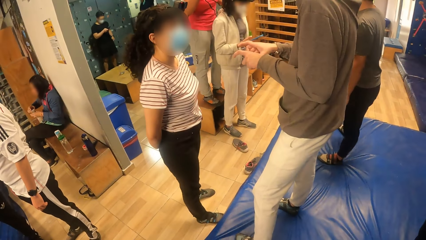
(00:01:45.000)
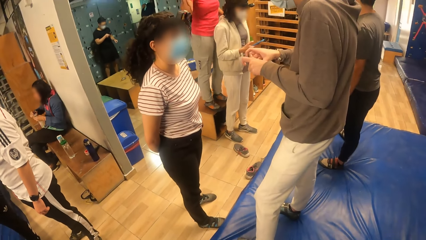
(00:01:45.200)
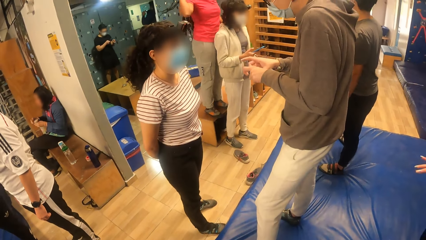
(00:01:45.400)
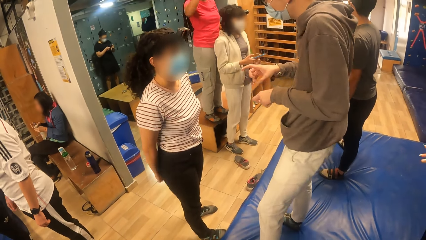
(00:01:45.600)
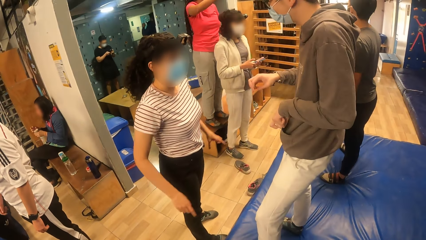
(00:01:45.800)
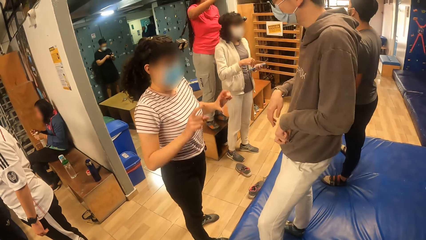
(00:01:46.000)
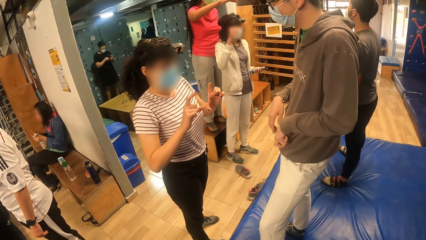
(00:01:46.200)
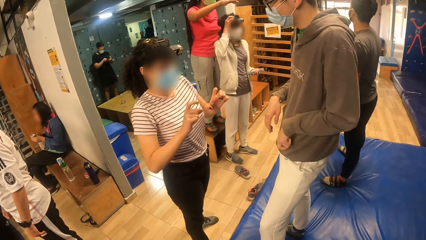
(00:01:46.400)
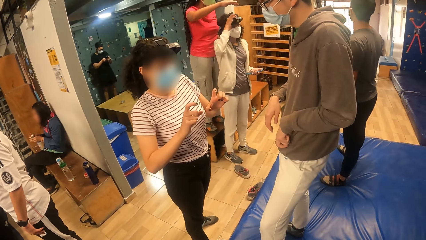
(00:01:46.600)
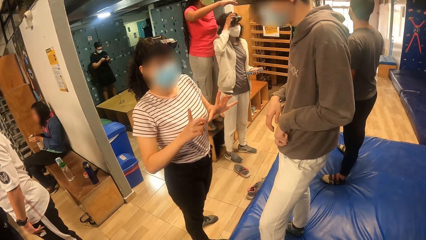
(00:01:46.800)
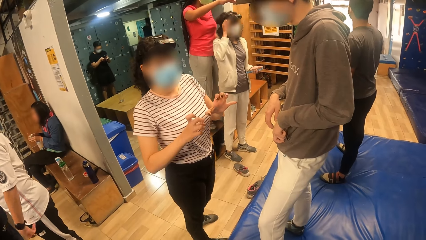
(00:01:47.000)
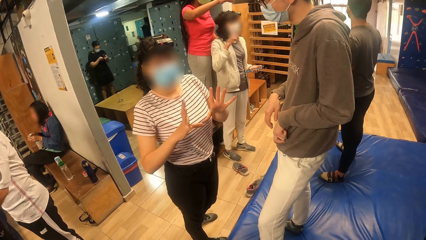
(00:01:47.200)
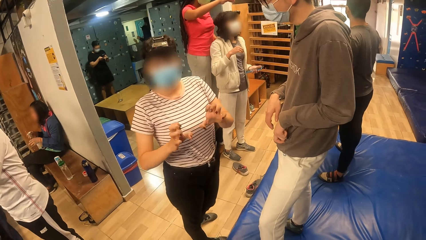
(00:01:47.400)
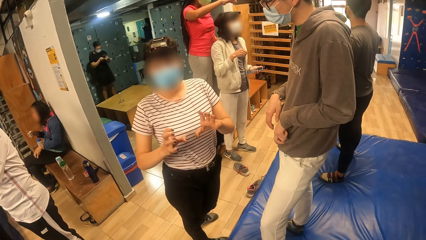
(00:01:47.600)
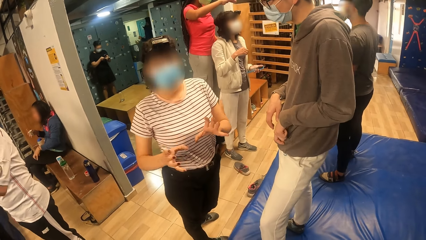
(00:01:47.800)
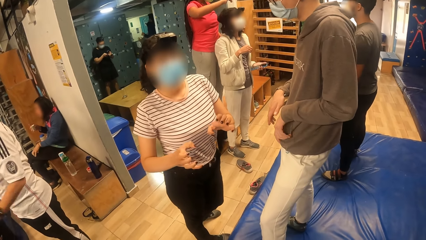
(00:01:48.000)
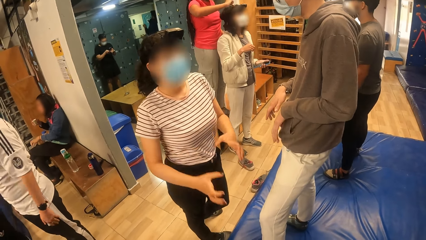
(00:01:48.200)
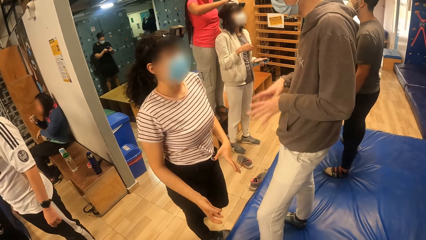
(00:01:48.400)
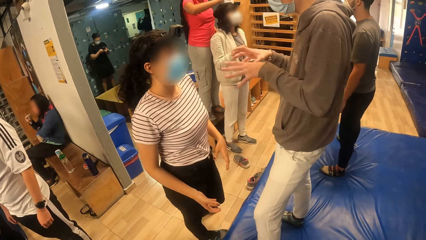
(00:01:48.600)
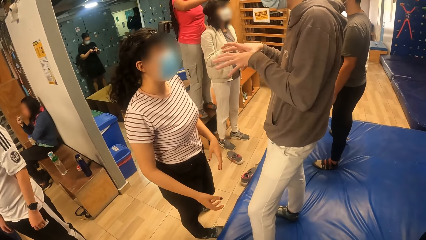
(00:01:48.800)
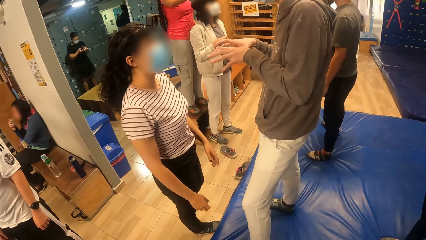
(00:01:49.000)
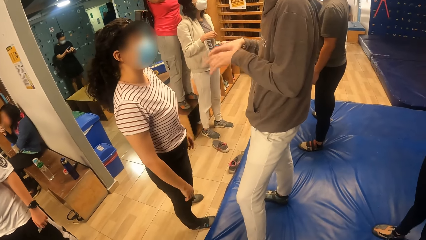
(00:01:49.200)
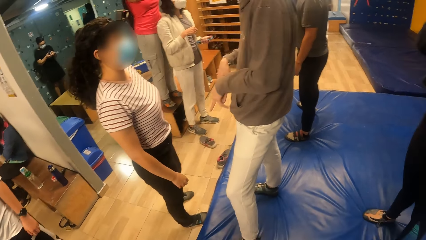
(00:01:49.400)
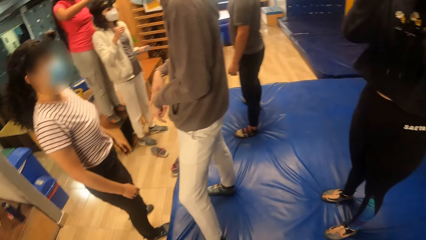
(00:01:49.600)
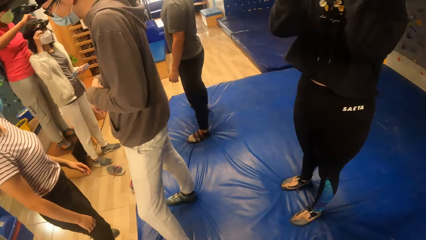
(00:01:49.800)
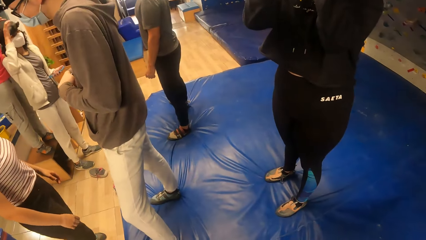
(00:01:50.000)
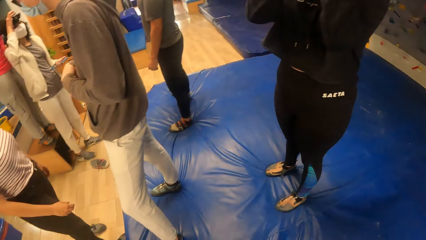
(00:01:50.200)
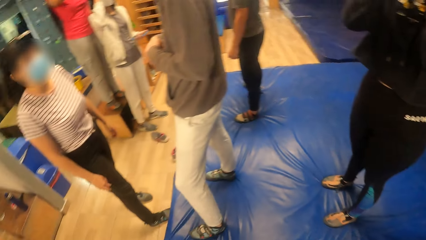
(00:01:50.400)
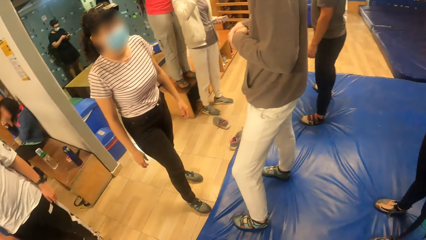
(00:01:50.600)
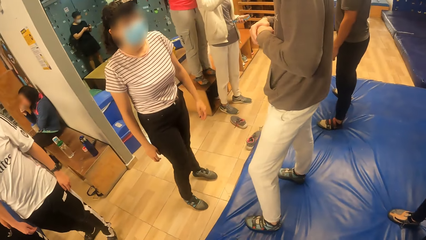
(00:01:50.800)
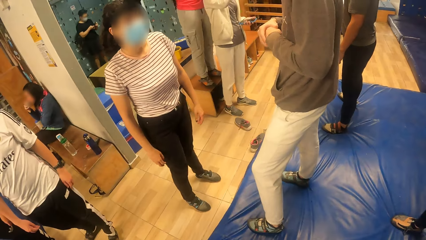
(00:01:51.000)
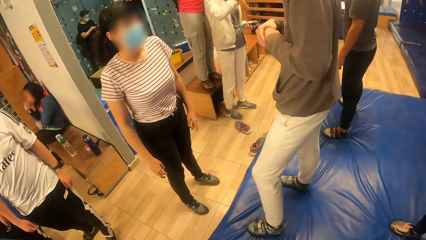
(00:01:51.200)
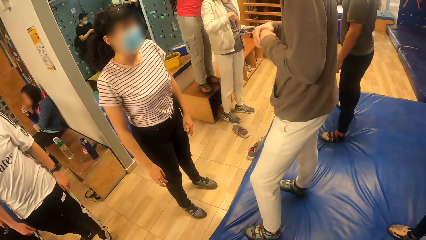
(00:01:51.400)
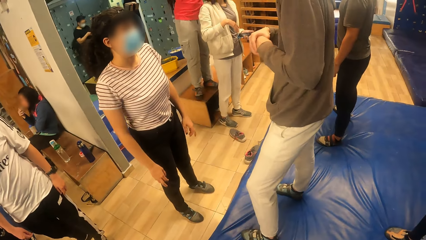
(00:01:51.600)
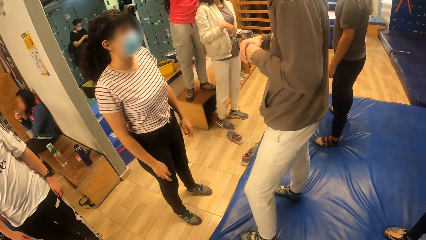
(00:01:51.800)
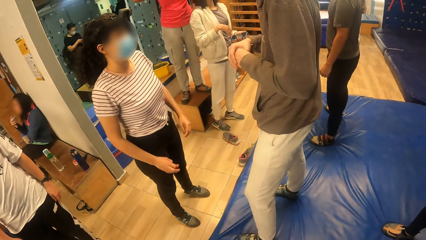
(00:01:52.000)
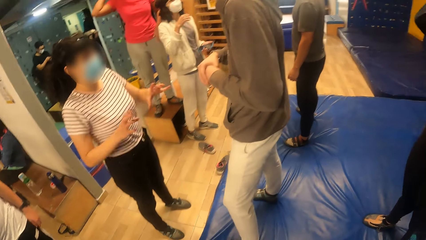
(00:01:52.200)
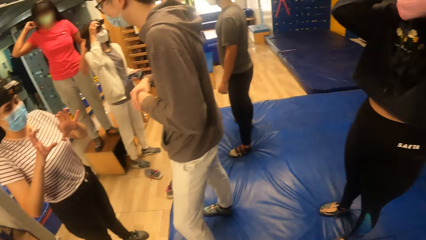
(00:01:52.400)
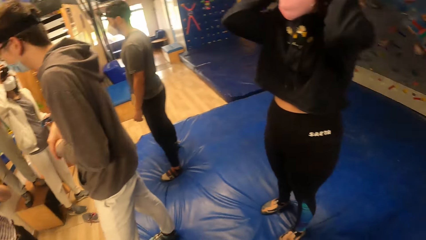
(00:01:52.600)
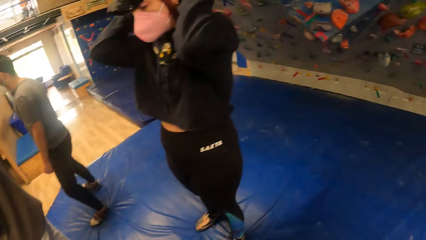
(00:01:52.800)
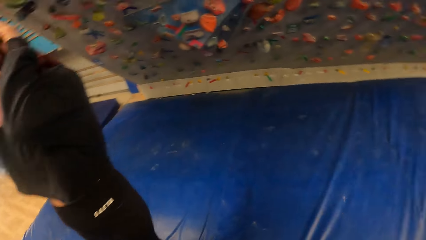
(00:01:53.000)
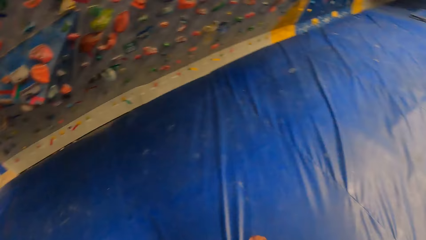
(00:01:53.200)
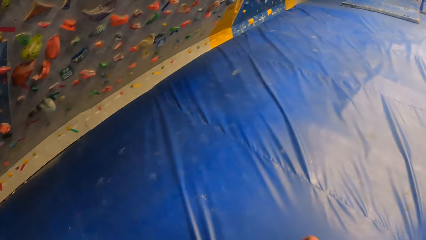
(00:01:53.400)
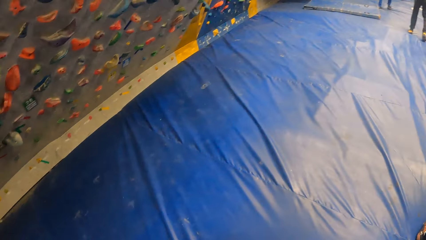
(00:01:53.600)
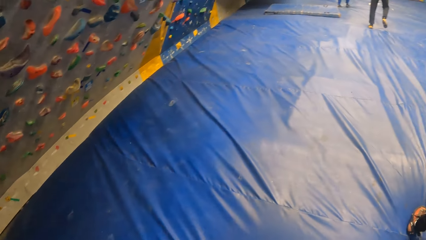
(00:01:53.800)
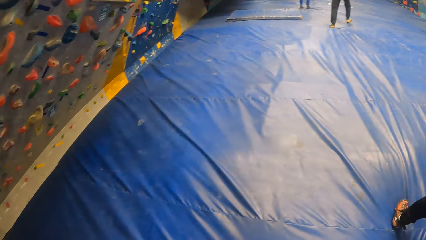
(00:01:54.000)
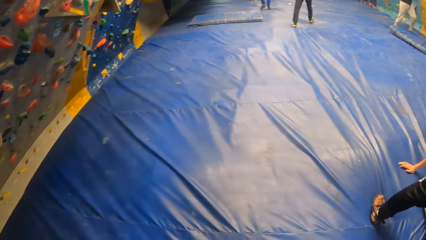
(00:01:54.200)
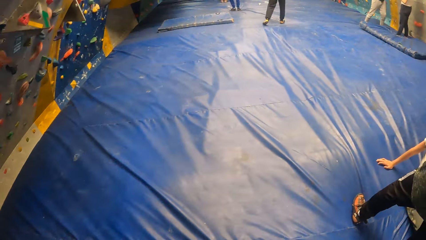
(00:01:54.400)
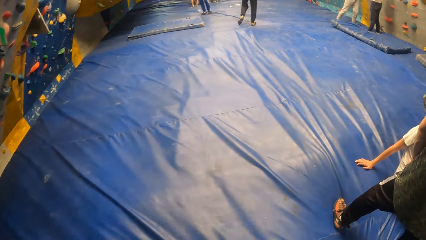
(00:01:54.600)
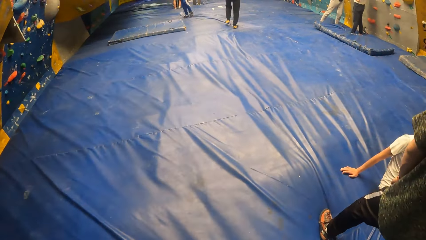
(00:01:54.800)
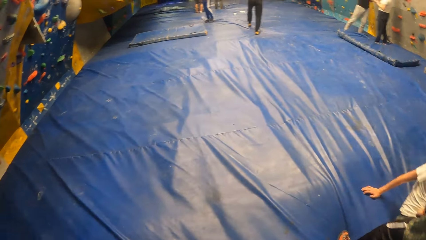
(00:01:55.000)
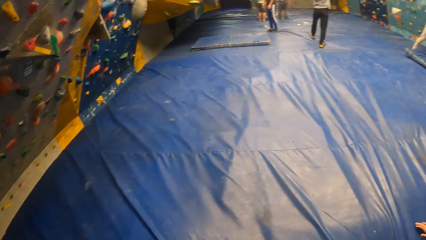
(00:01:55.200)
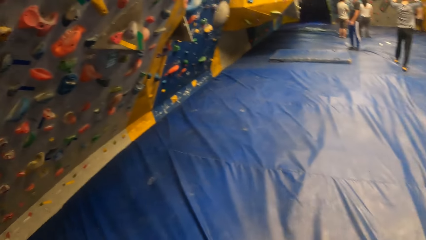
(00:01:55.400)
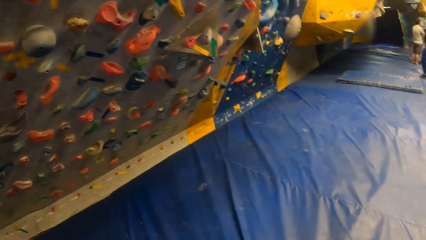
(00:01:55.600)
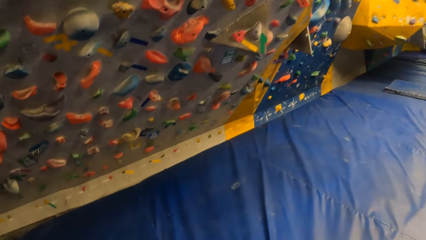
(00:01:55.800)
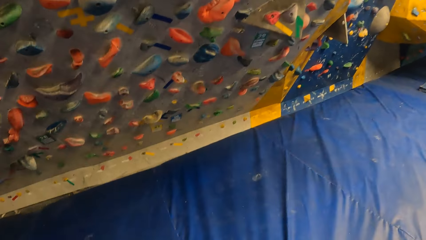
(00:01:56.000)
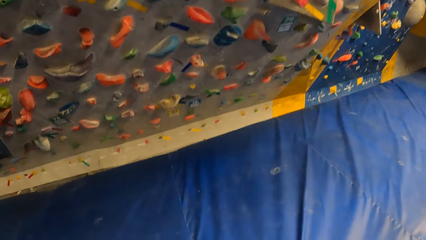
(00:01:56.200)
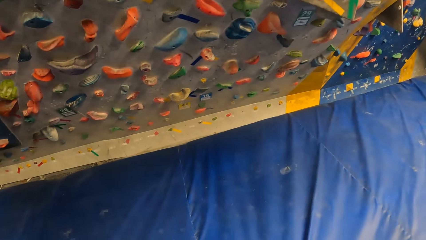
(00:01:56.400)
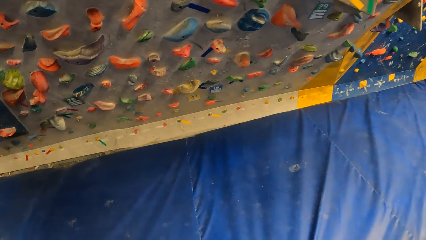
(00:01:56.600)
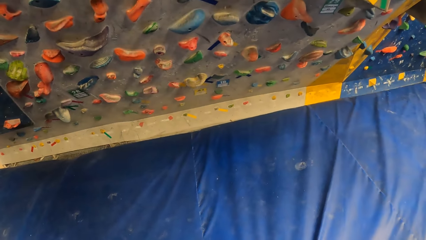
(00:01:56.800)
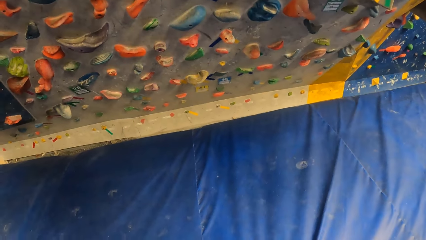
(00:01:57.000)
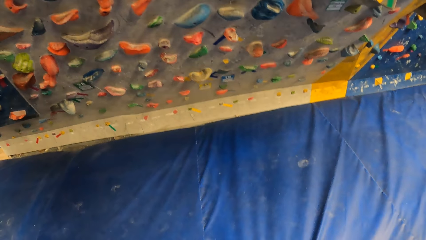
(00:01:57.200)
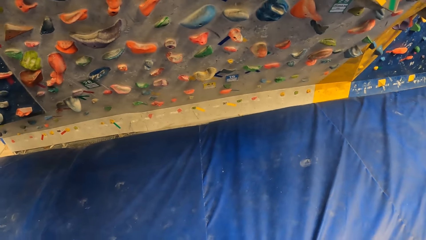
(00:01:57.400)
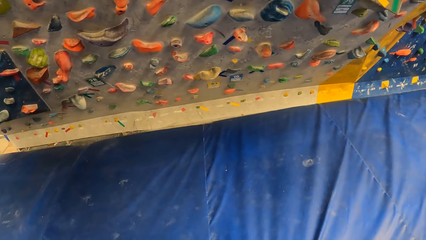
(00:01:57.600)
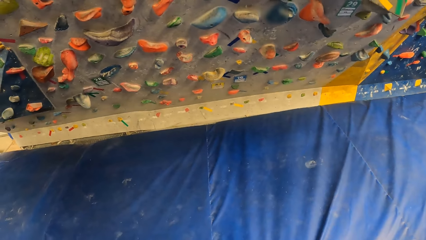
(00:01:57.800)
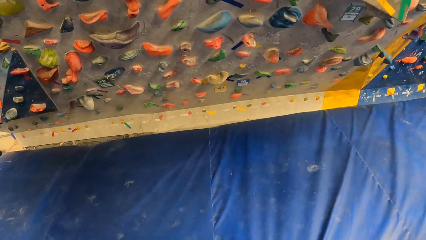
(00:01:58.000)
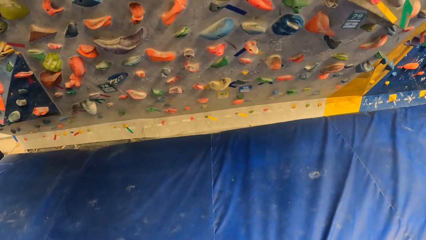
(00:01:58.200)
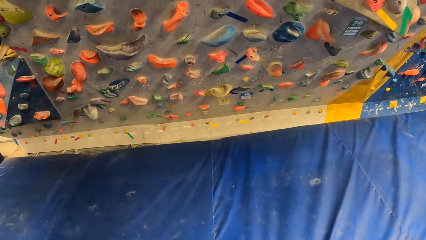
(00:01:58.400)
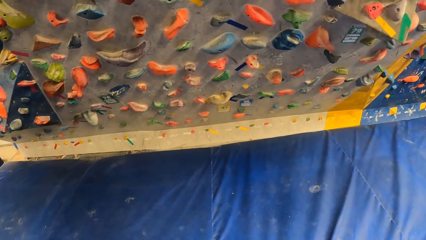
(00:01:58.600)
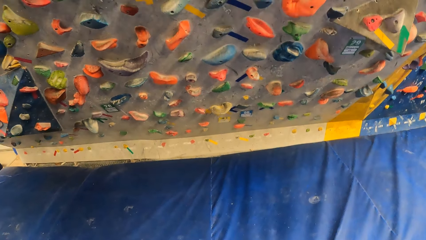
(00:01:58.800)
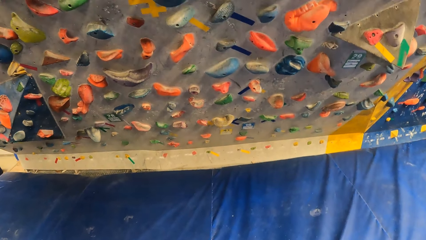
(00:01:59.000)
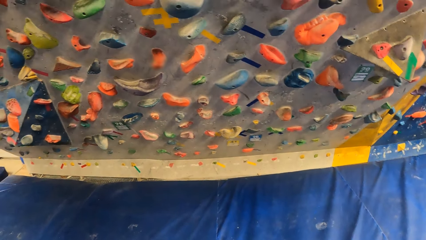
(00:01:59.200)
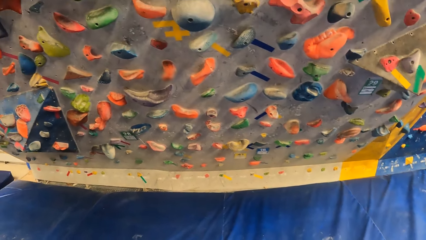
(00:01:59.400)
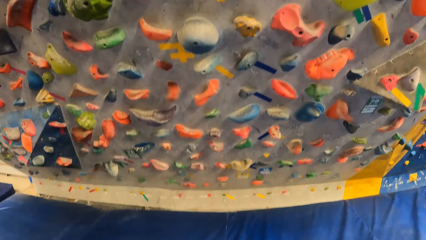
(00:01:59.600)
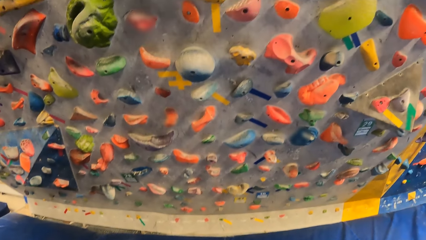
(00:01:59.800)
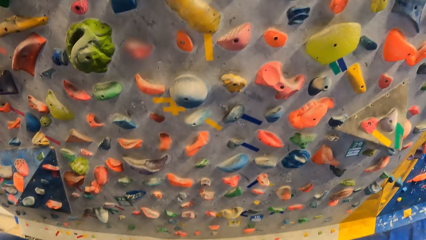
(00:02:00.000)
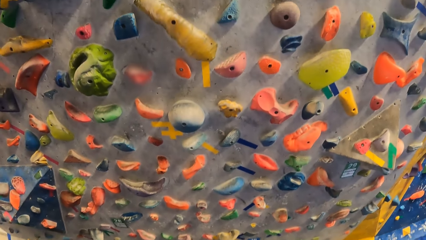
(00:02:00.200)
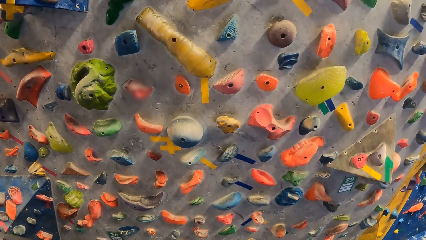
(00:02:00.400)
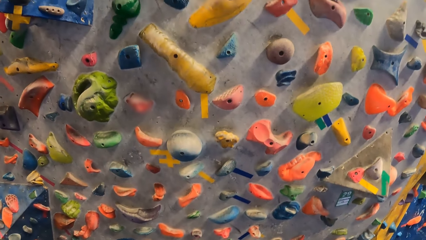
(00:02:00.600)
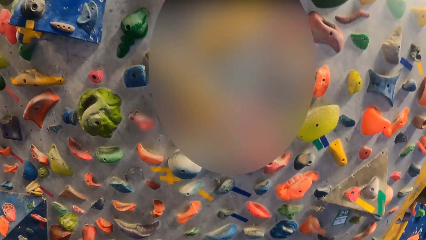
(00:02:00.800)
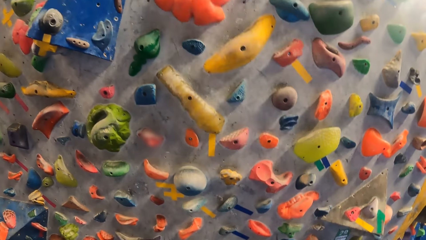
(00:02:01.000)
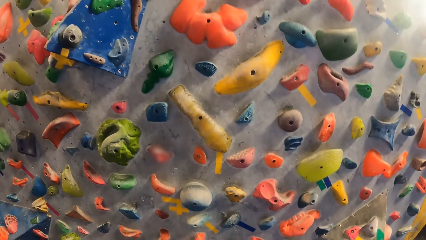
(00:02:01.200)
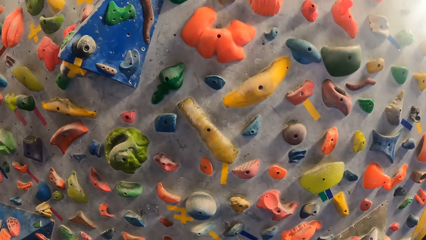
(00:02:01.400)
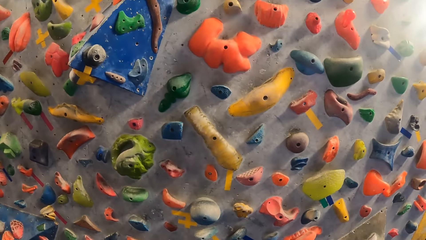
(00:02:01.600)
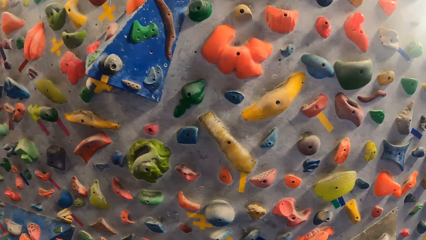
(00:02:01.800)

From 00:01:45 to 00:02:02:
The camera wearer looks around and stares at the rock climbing wall.
